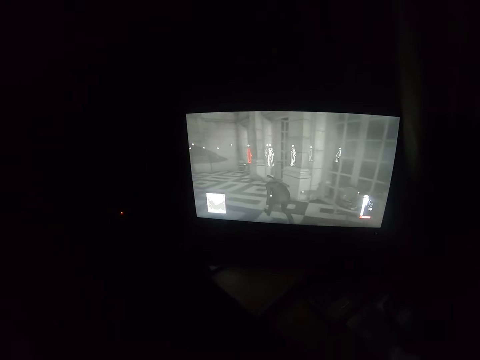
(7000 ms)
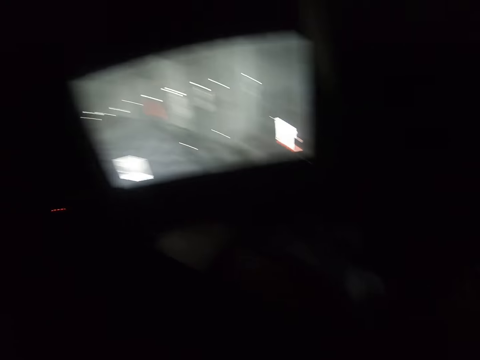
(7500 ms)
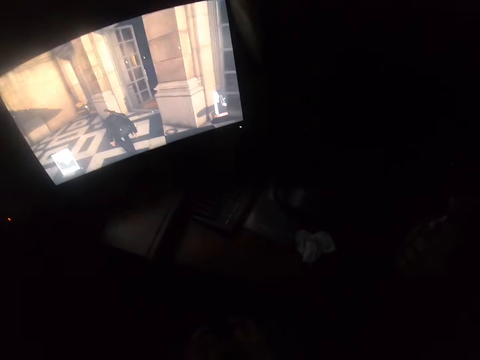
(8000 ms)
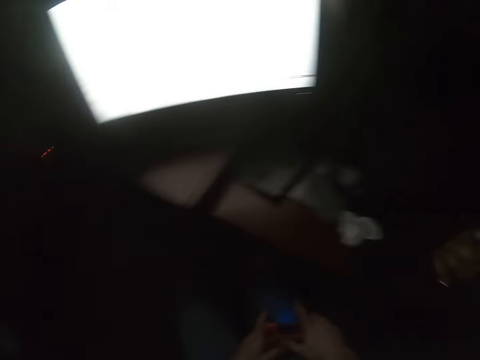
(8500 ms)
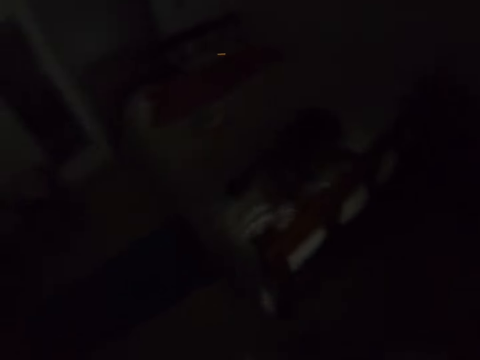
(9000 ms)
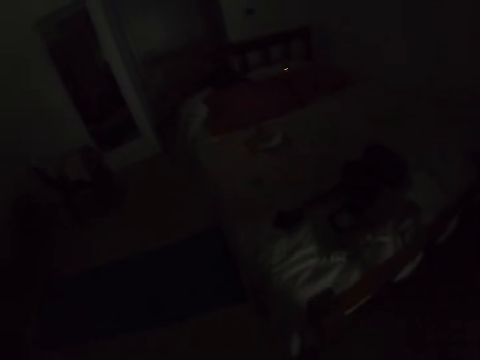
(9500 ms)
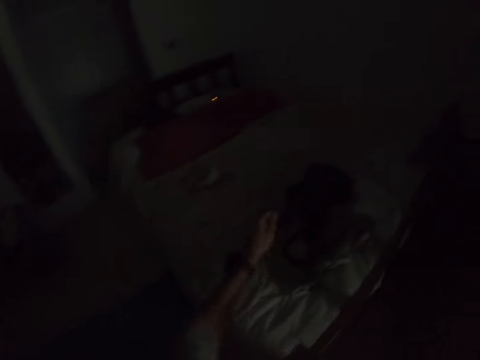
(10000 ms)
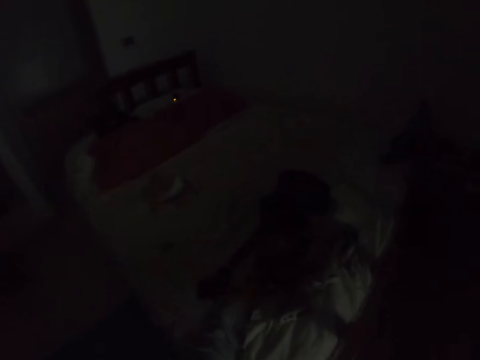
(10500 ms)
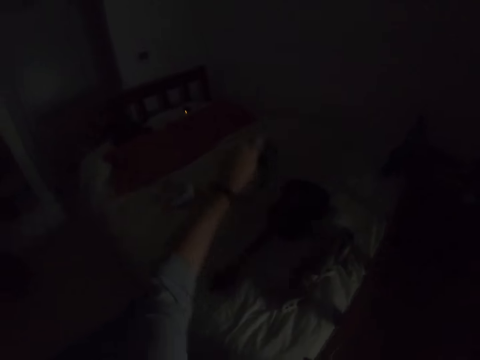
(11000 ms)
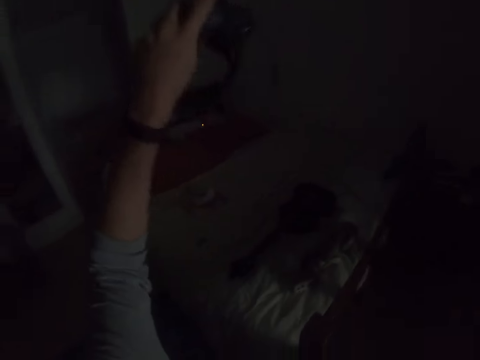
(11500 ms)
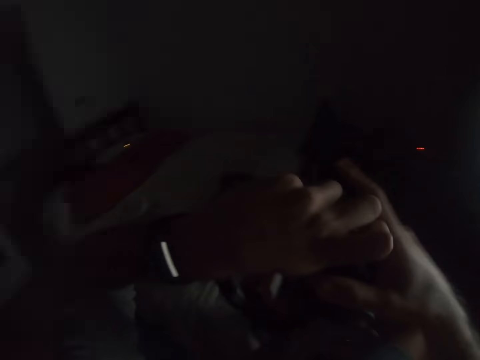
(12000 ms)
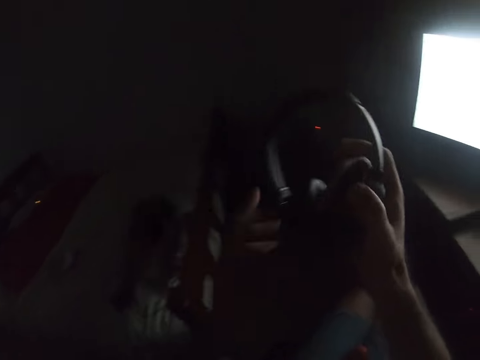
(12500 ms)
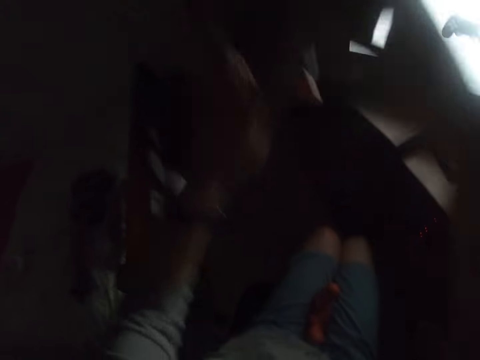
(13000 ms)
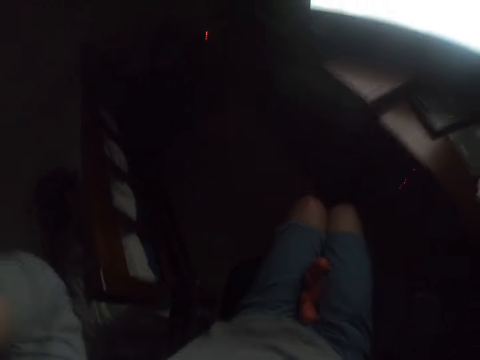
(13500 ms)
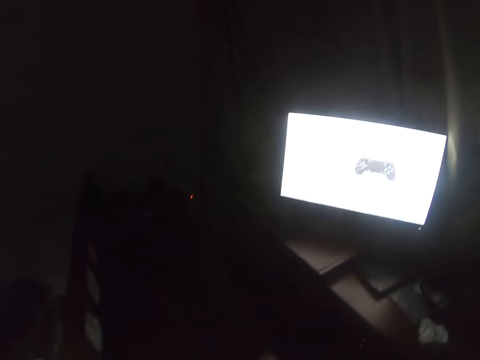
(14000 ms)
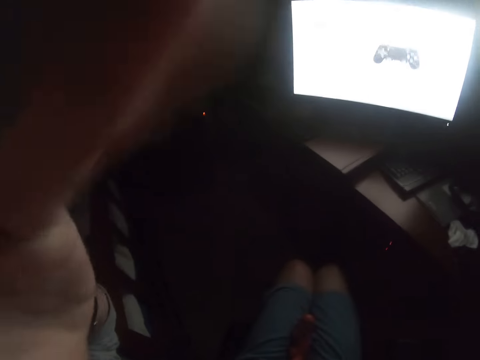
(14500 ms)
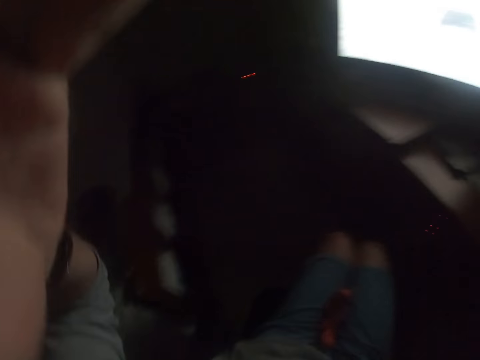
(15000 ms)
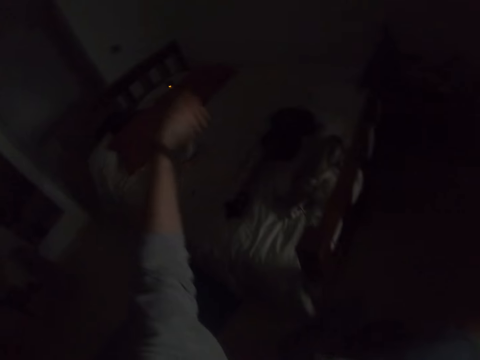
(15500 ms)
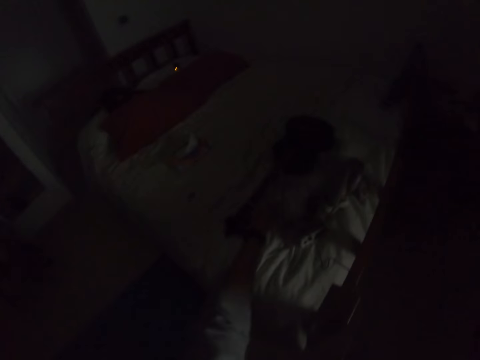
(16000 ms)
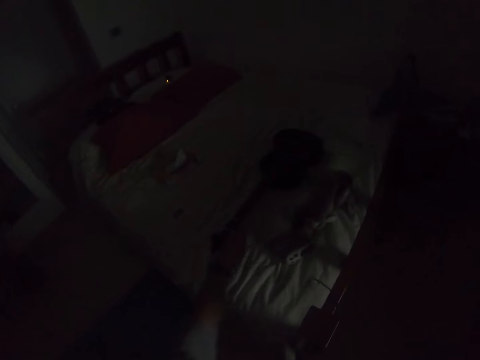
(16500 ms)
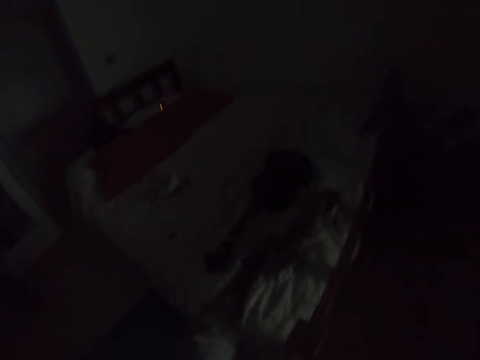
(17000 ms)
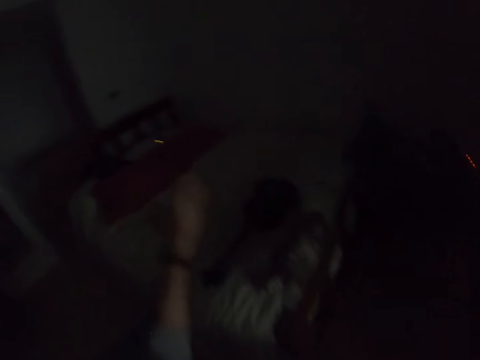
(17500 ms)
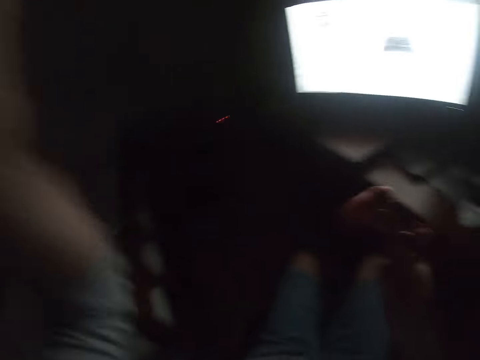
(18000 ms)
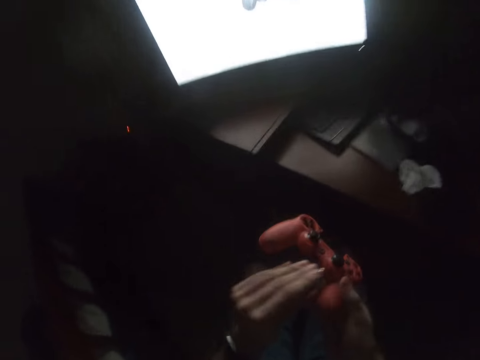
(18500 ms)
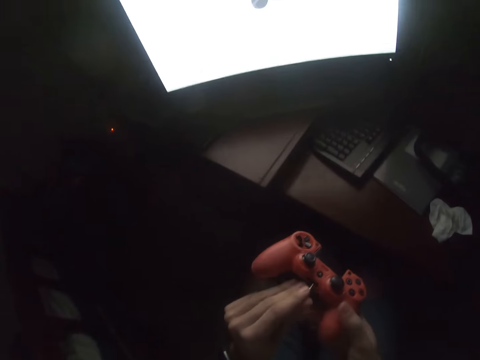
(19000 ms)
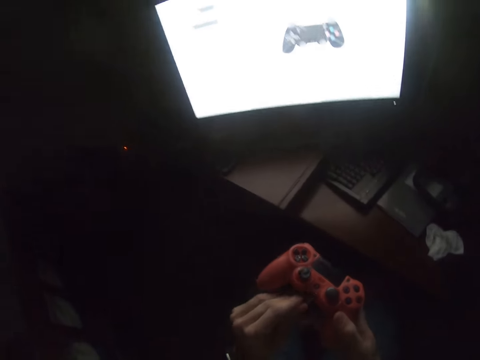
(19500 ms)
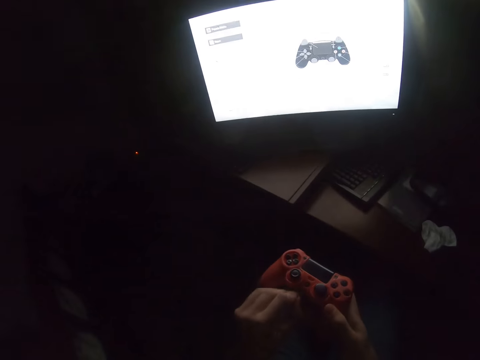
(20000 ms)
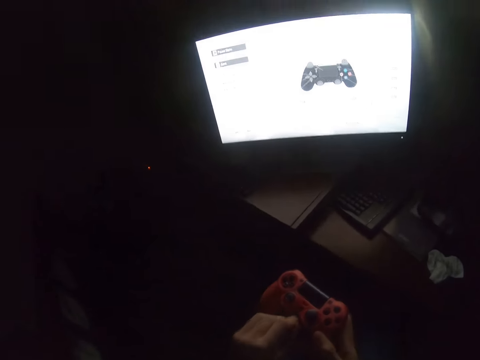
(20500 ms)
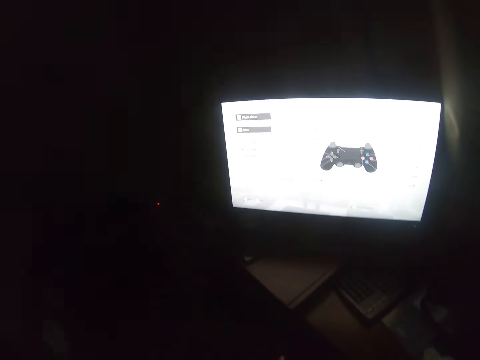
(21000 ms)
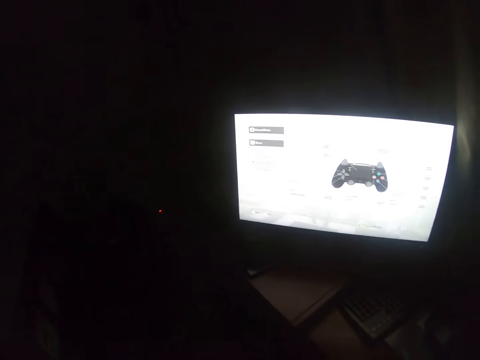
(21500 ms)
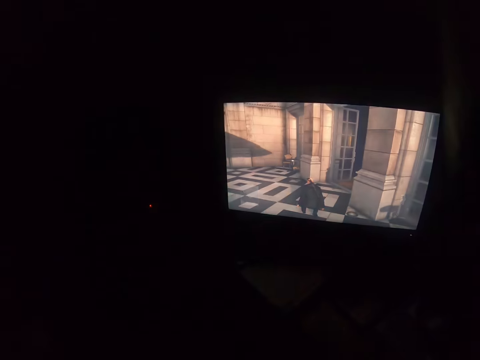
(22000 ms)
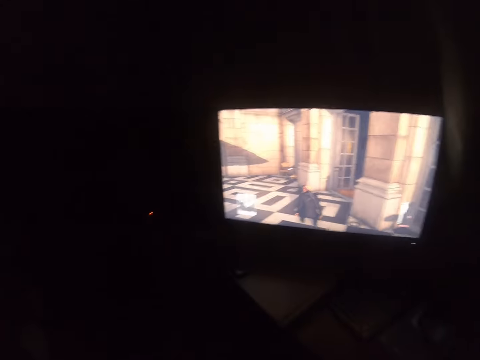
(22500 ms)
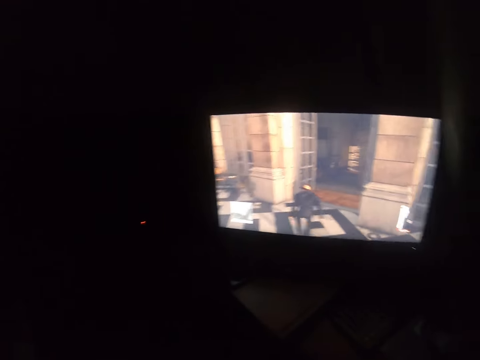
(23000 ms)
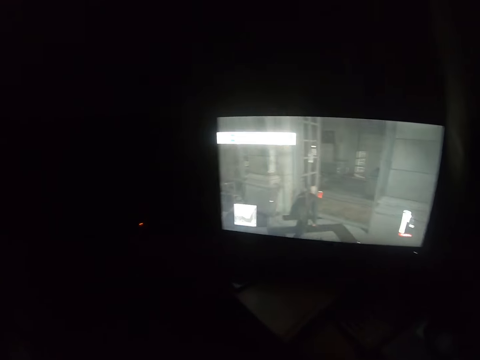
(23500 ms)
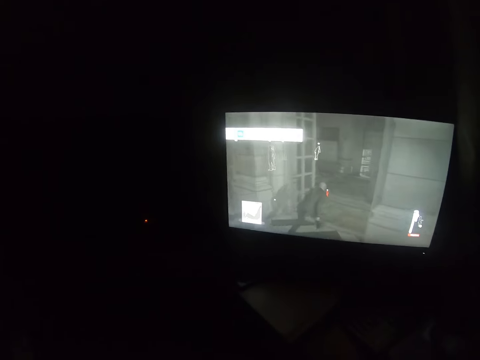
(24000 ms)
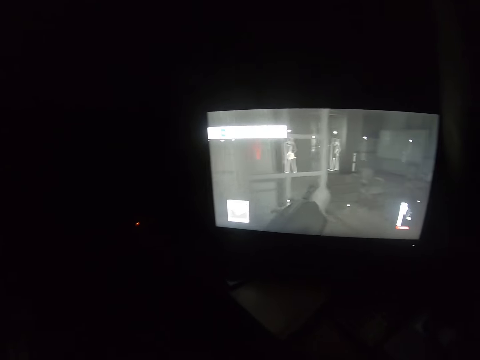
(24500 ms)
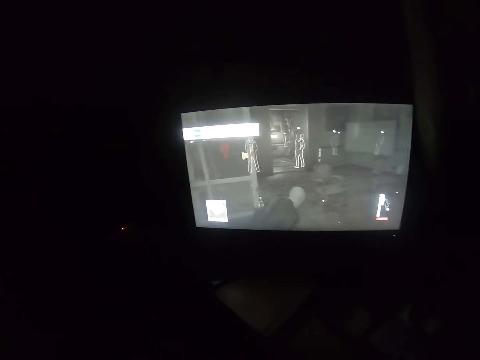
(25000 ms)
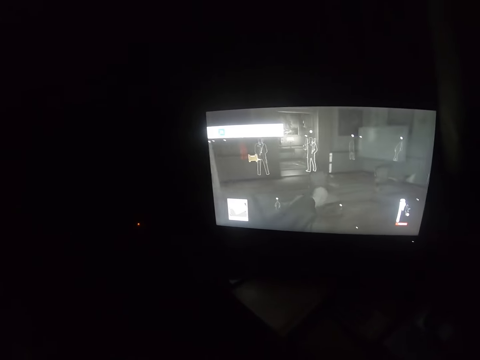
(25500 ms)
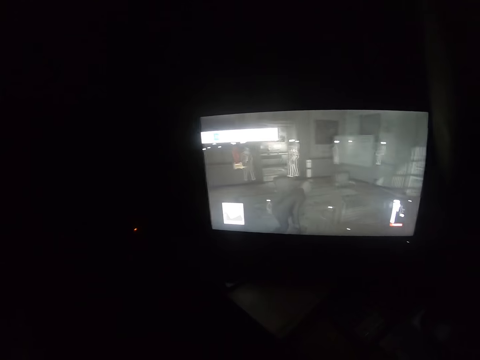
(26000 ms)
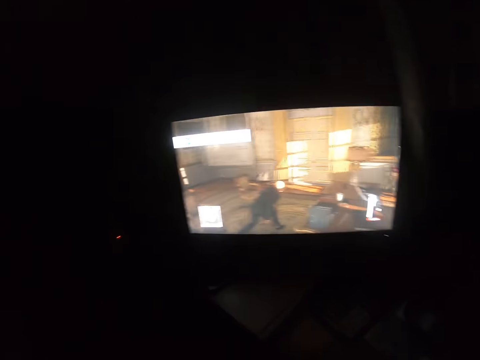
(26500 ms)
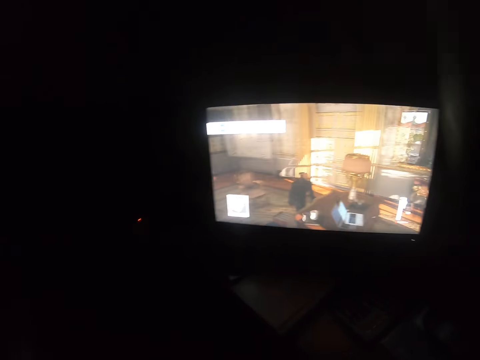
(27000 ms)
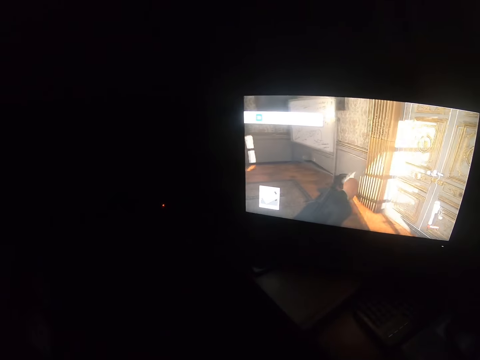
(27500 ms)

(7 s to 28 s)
The camera wearer presses the game controller. They look around. They take the headset from the bed. They move hands backwards. They wear the headset. They fix the camera on the head. They adjust the headset. They take the headset pin from the bed. They move a hand. They plug the headset pin into the game controller. They operate a TV with a game pad. They look at the screen. They play a video game with the game pad.

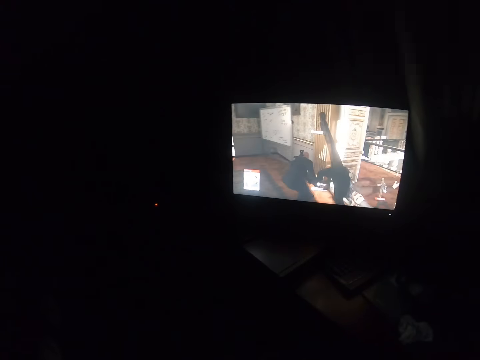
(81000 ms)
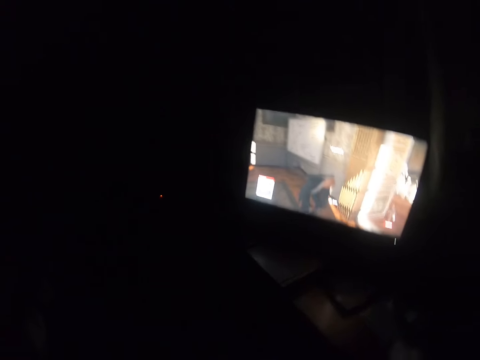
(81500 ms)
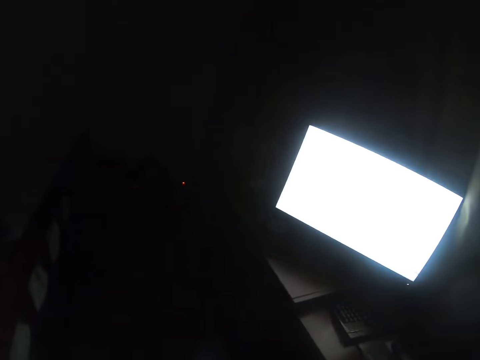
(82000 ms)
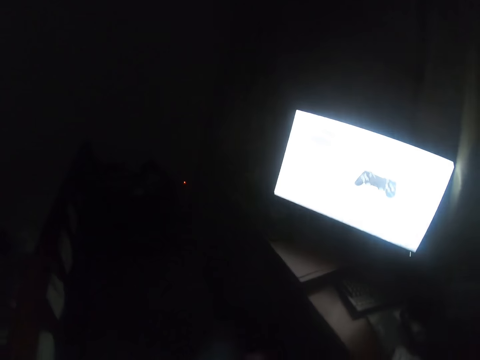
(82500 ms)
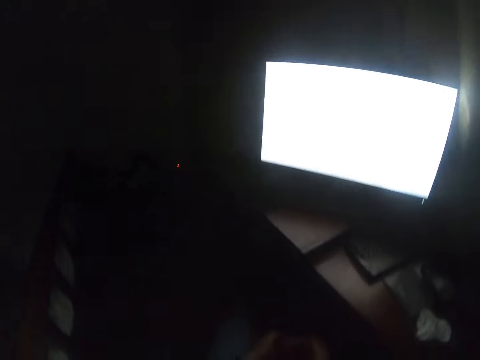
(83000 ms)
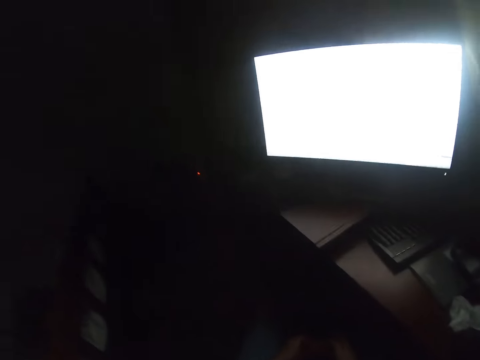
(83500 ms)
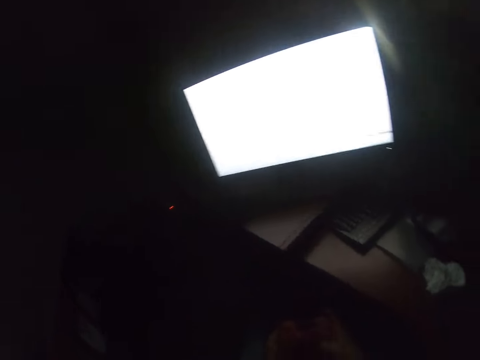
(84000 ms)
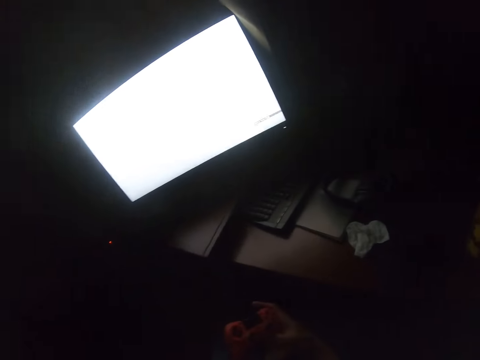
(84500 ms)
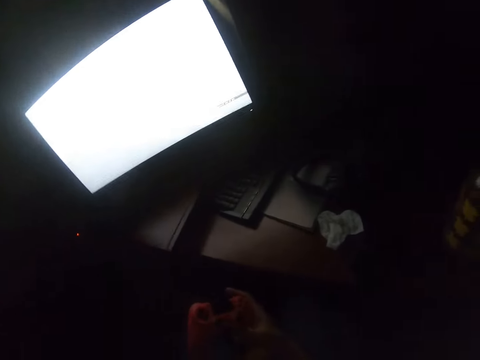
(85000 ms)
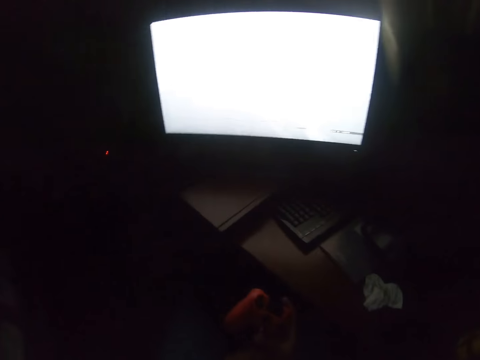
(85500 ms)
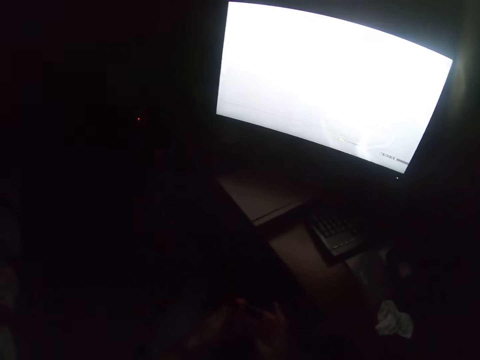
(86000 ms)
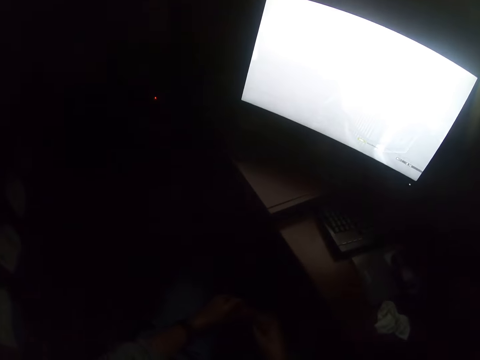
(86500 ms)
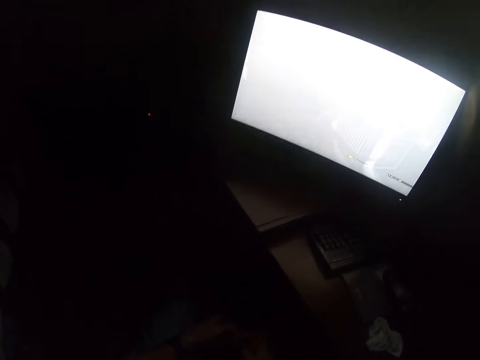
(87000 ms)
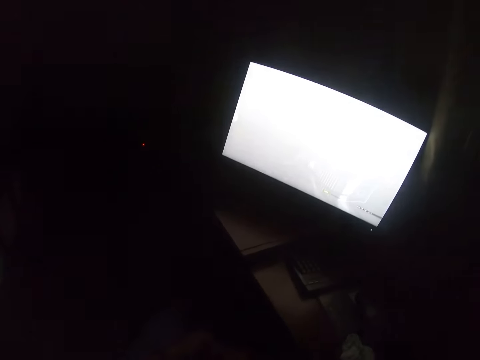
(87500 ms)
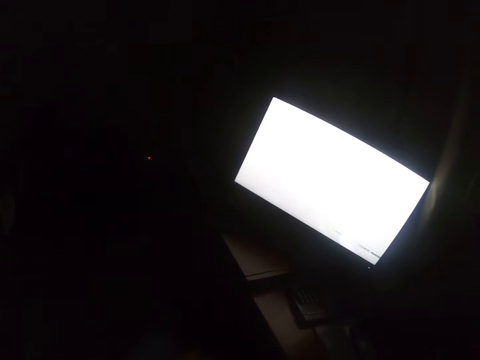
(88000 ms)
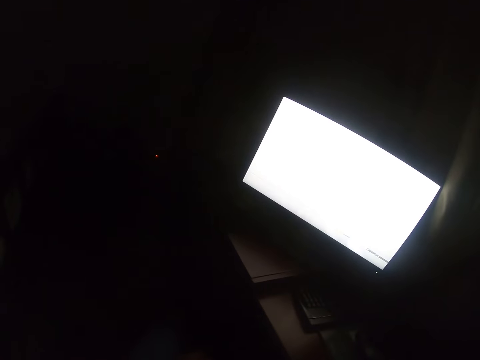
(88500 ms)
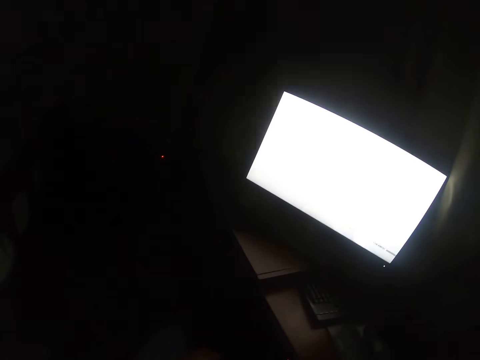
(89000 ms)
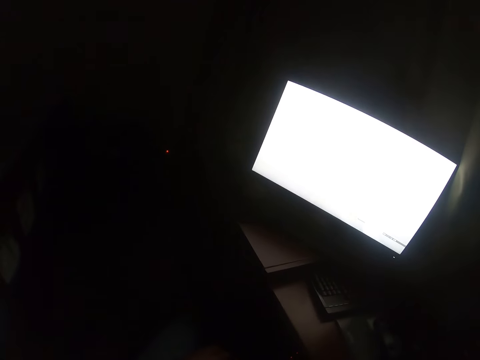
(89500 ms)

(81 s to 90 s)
The camera wearer looks around. They press the game controller. They look at the screen.
